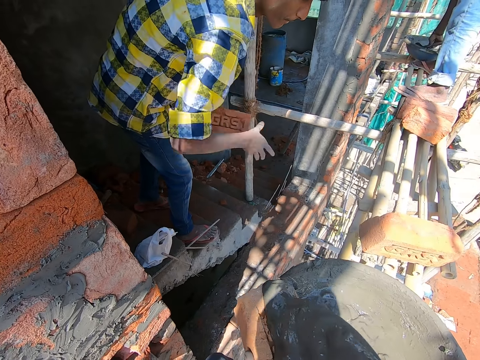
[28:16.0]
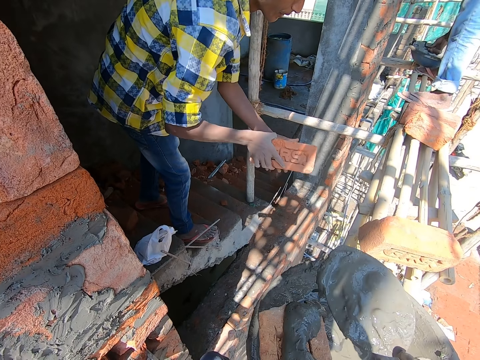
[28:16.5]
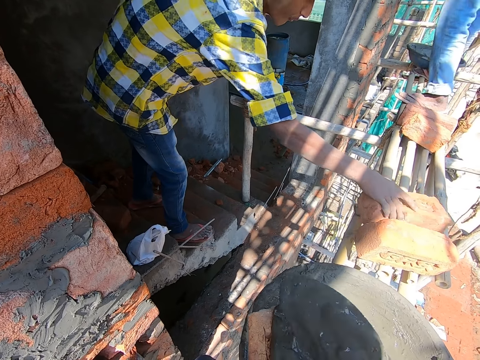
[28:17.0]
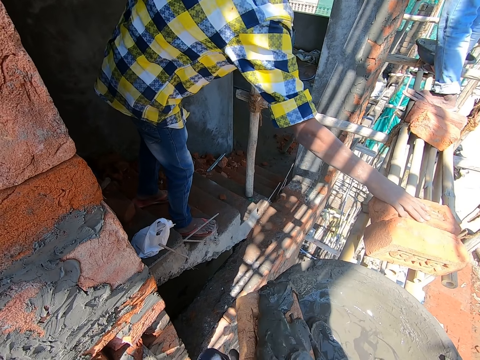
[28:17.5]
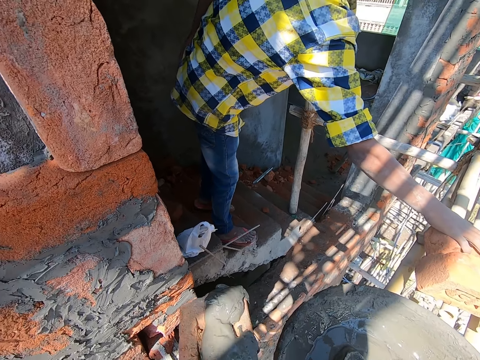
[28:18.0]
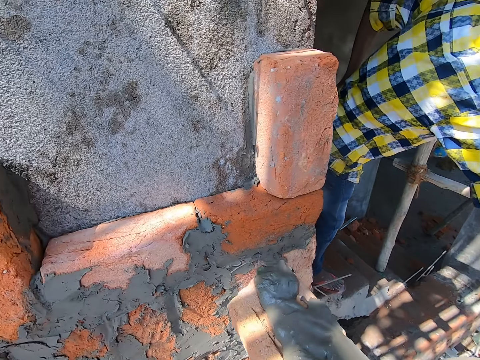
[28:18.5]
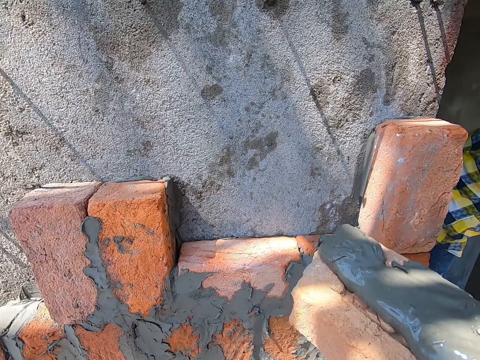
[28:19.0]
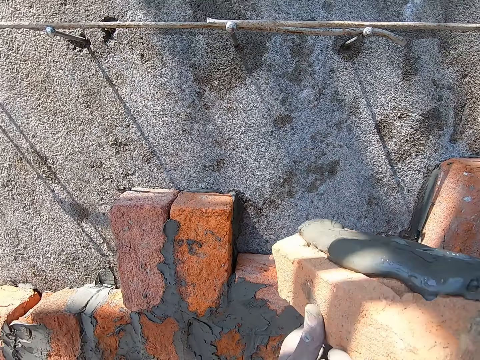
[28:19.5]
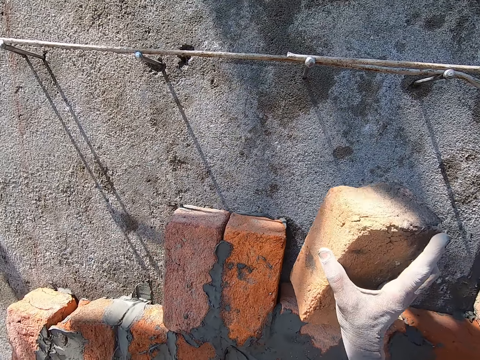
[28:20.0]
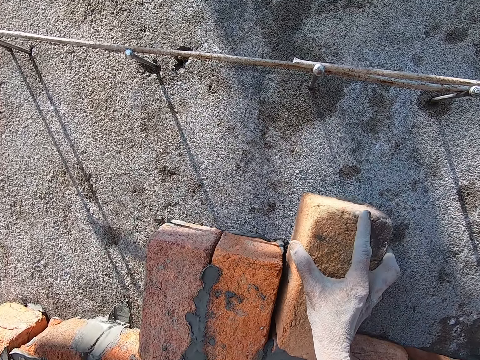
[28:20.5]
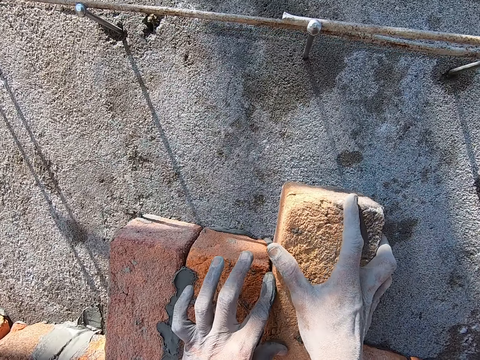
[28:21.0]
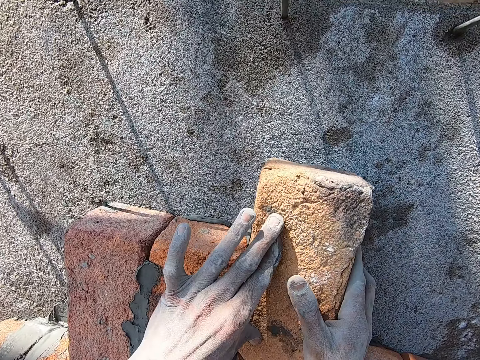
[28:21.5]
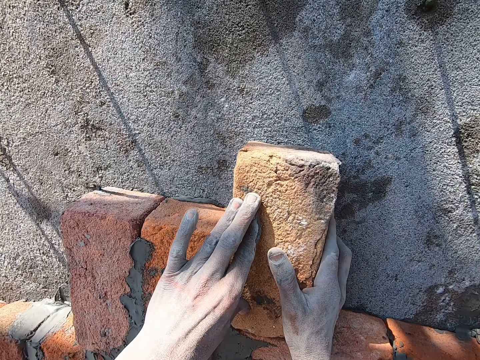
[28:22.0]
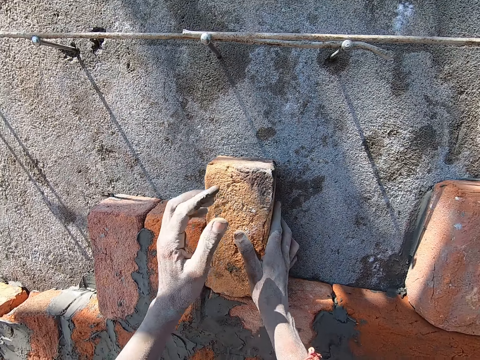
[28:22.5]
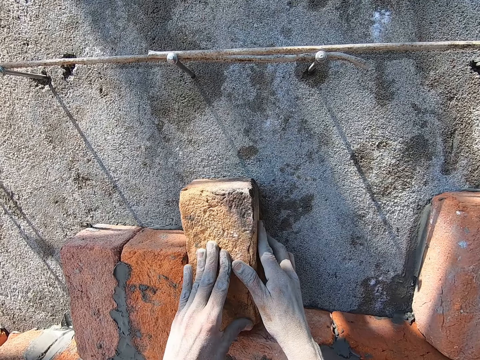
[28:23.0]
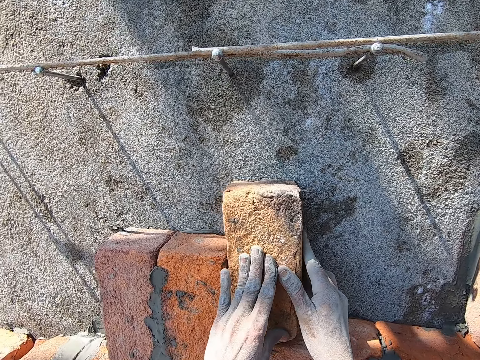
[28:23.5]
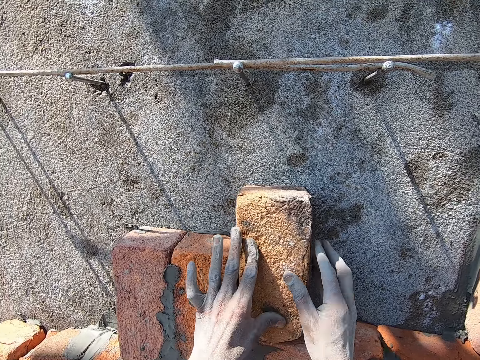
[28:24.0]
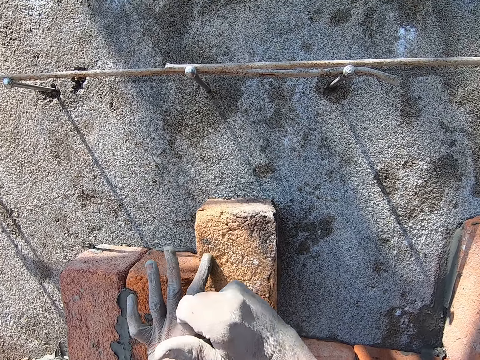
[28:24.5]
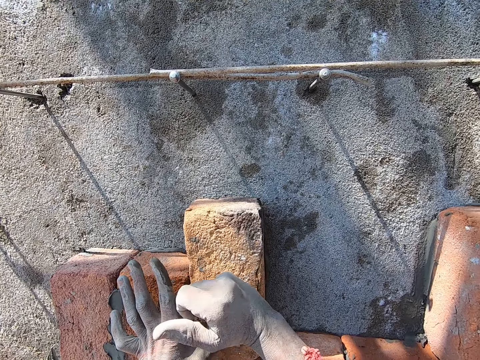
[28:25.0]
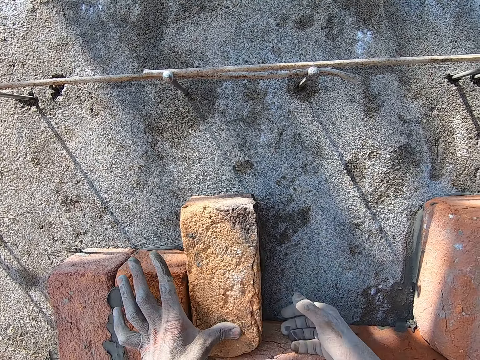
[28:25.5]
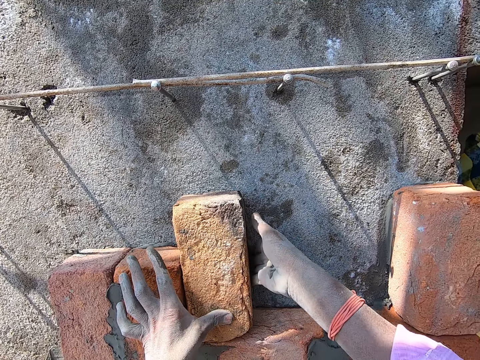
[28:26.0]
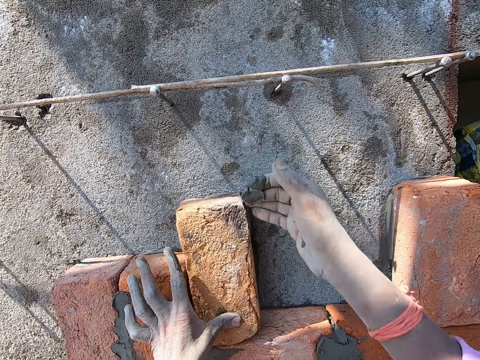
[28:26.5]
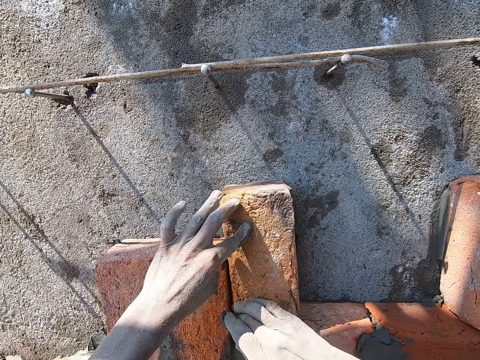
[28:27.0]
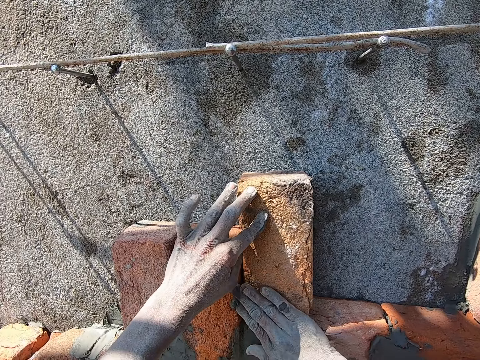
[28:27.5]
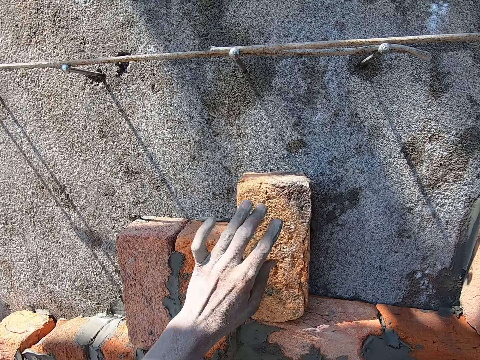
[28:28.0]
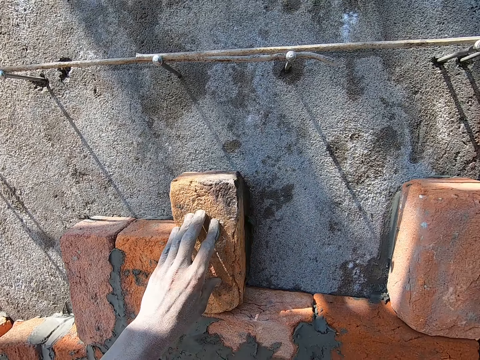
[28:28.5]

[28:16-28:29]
A man holds the brick in his left hand with his right hand. The man drops the brick in his right hand on the scaffold. The camera wearer places the brick in his right hand on the wall. He touches the brick on the wall with his left hand. He adjusts the brick on the wall with both hands. He hits the brick. He wipes the mortar on the brick on the wall with his right hand. He smoothens the brick. He holds the brick on the wall with both hands.

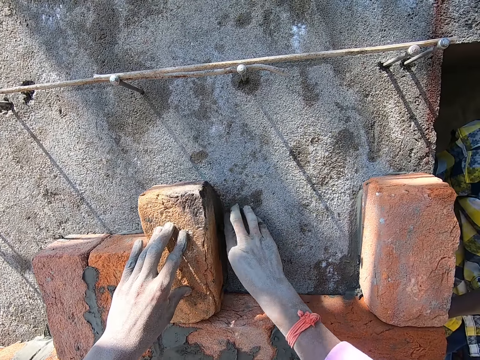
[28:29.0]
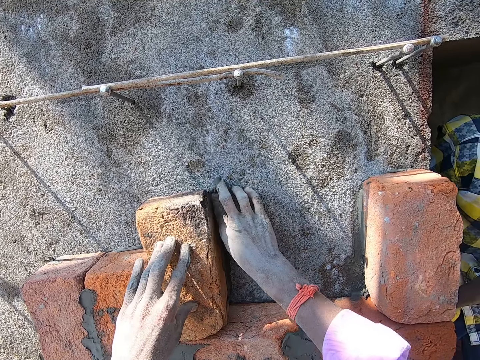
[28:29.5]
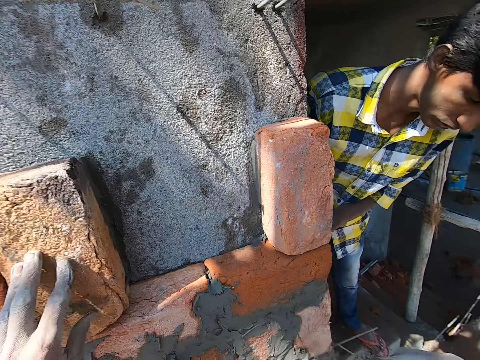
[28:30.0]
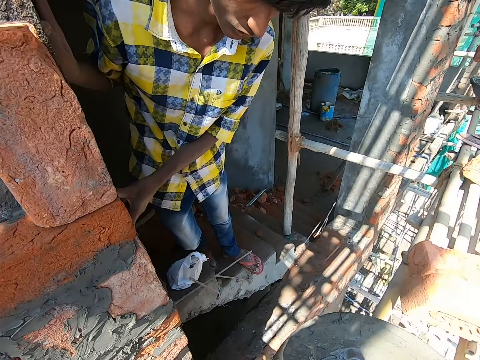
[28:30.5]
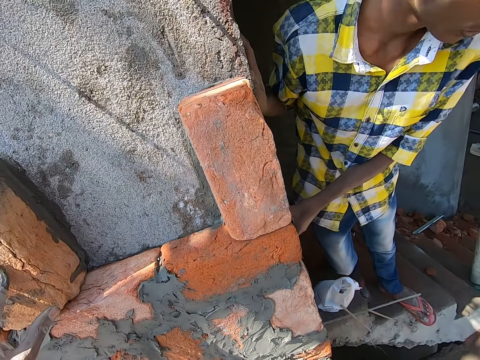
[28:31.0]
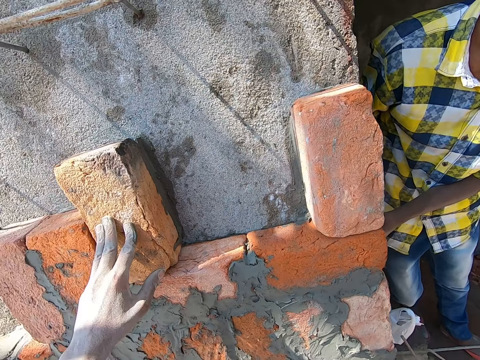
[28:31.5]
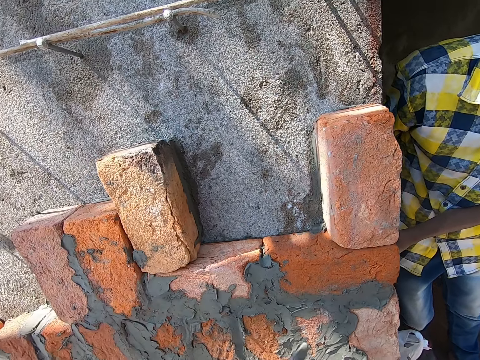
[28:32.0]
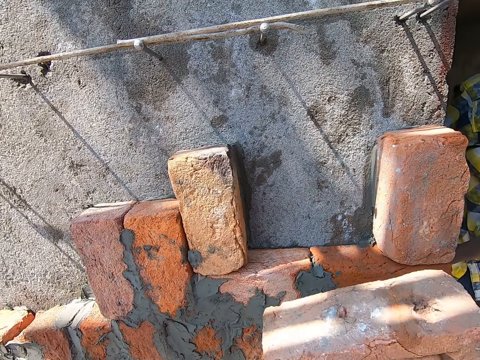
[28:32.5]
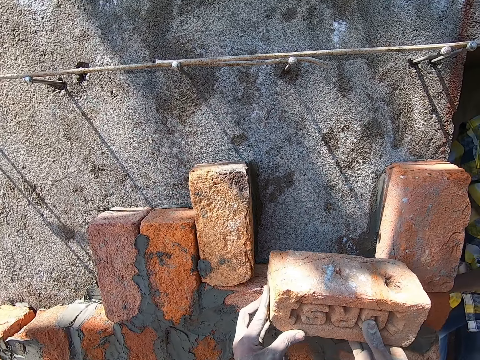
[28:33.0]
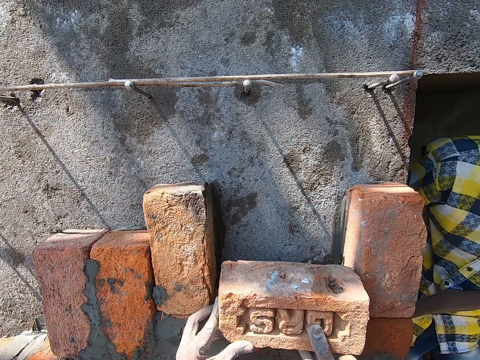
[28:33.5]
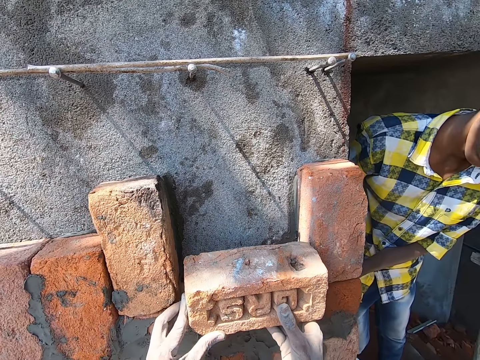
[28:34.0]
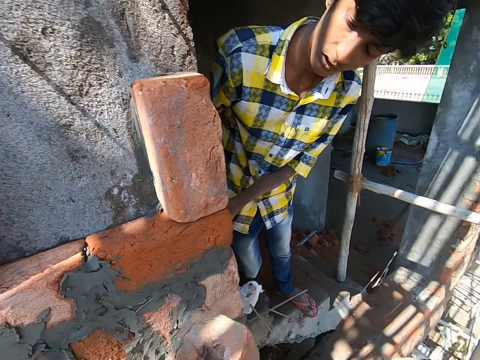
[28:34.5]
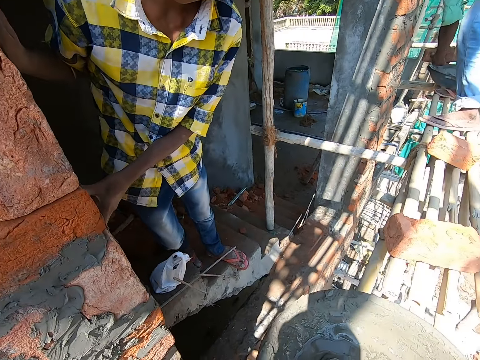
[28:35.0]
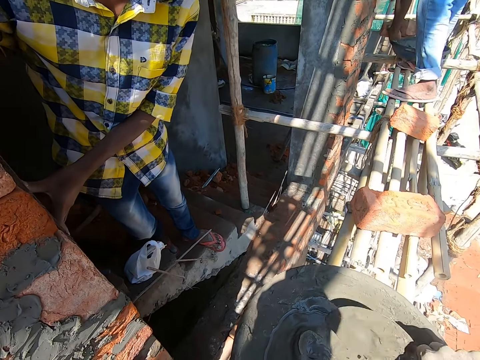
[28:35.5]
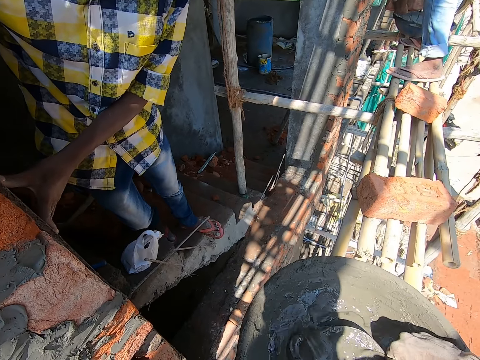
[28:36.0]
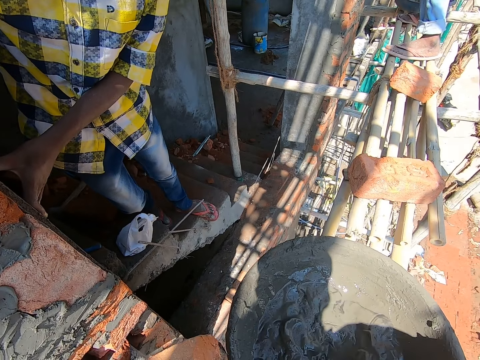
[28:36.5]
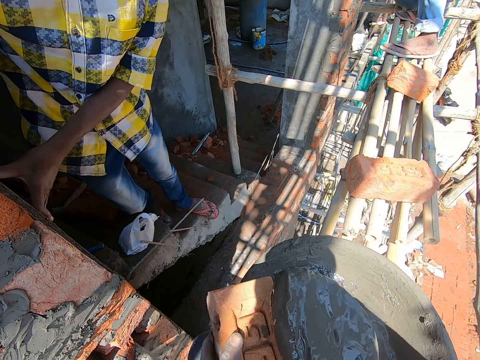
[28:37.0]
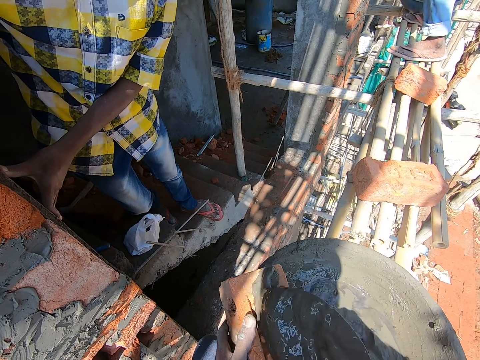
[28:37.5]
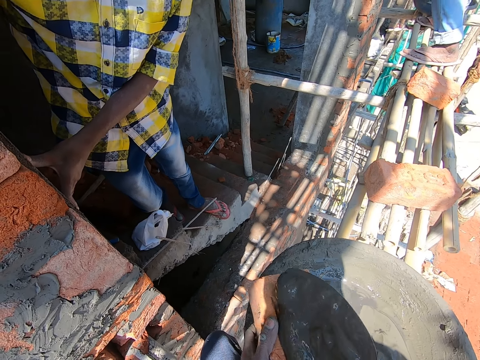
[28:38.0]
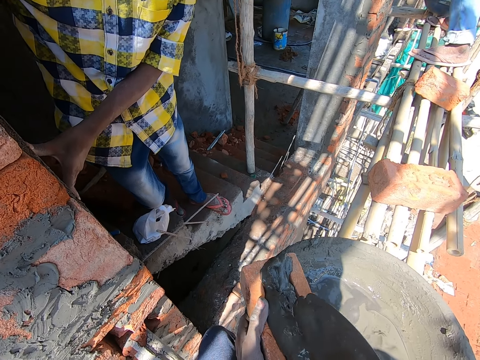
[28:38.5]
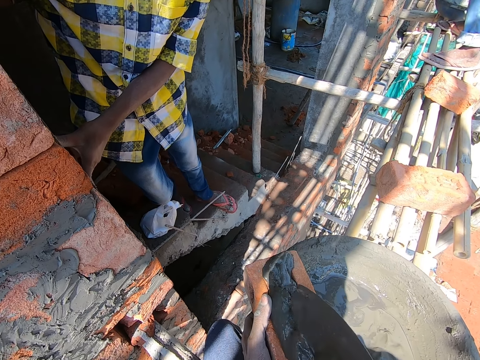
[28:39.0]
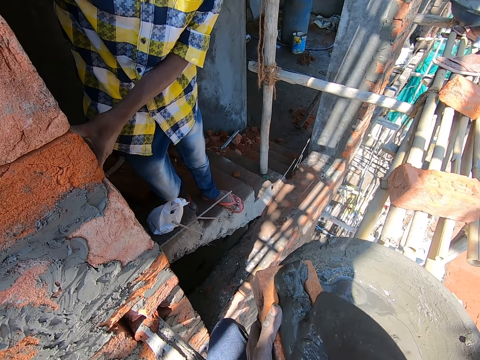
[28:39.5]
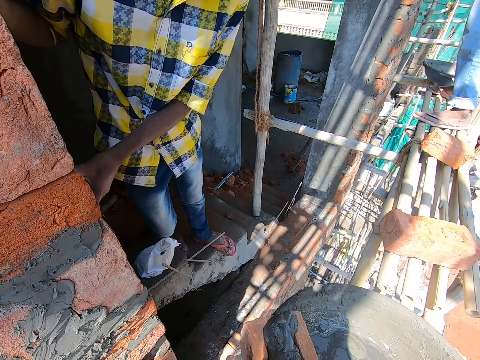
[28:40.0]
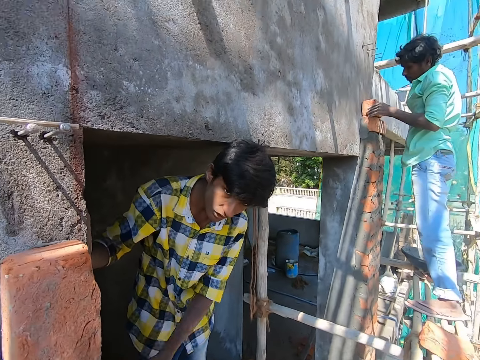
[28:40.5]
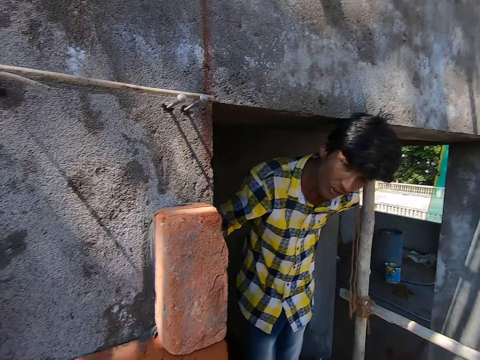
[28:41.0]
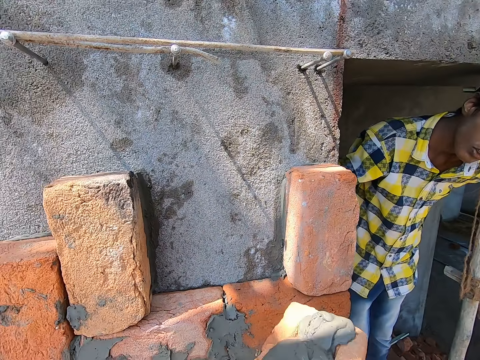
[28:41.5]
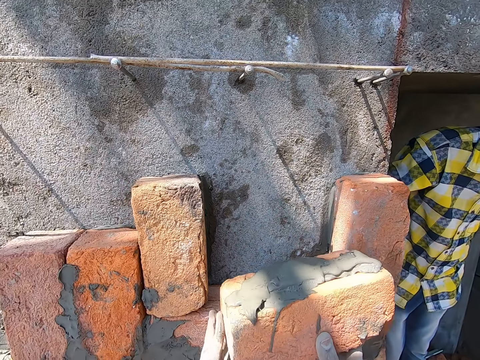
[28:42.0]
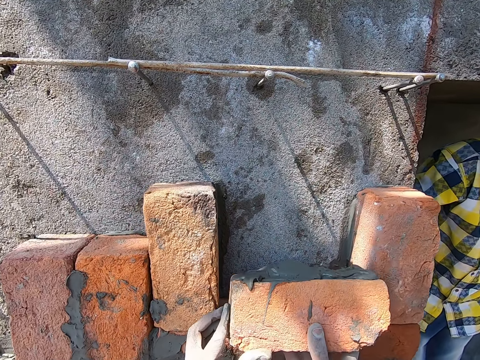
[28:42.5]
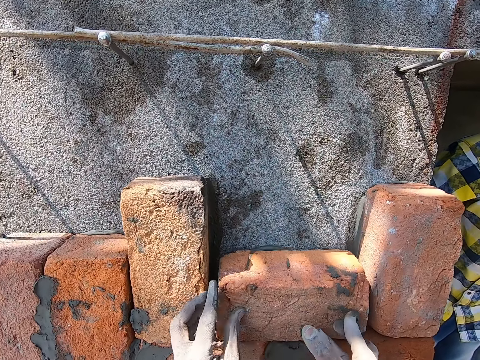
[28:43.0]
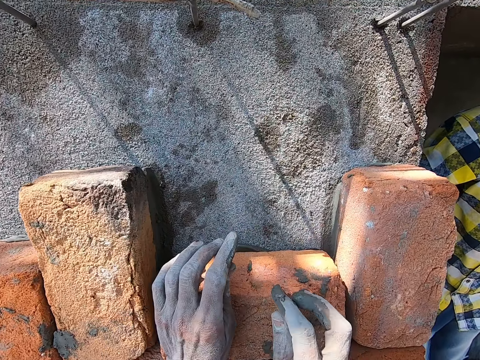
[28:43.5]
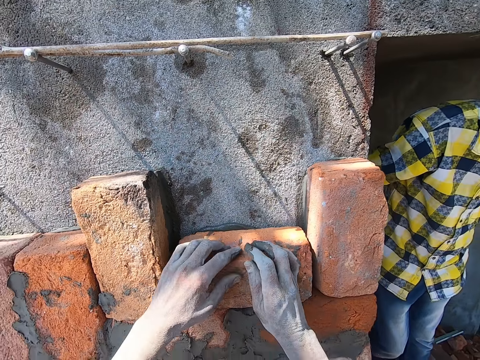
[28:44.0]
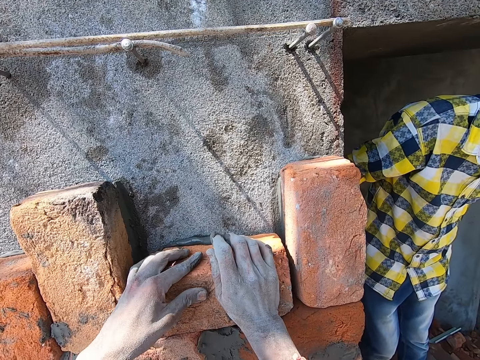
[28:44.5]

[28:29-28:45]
The camera wearer wipes the mortar on the brick on the wall with his right hand. He picks up the brick on the scaffold with his right hand. He holds the brick with his hands. He packs some mortar from the head pan on the scaffold with the hand trowel in his right hand. A man pours some mortar from the head pan on the scaffold to a brick in his left hand with a hand trowel in his right hand. The camera wearer pours the mortar on the hand trowel in his right hand on the brick in his left hand. He places the brick in his hands on the wall.
